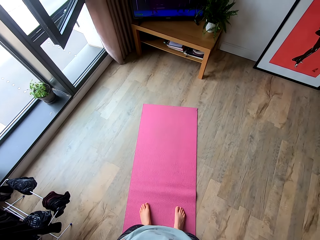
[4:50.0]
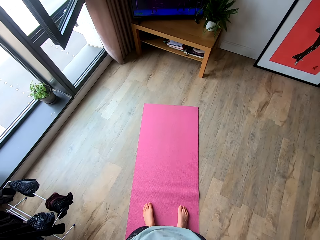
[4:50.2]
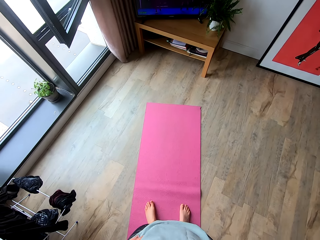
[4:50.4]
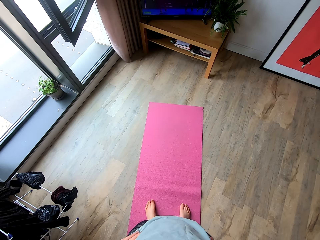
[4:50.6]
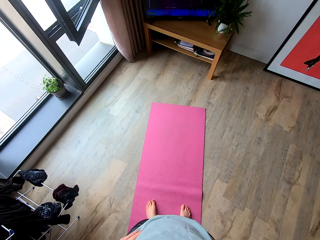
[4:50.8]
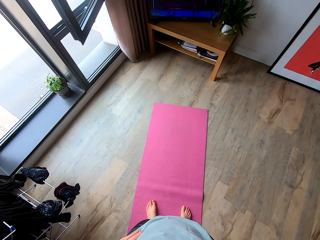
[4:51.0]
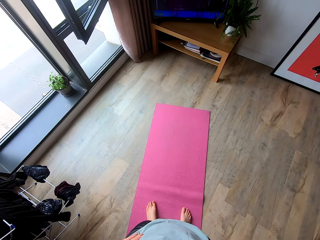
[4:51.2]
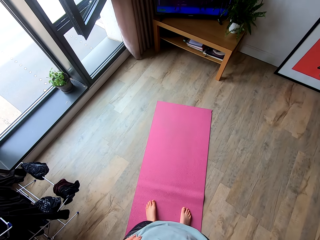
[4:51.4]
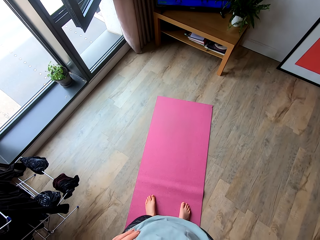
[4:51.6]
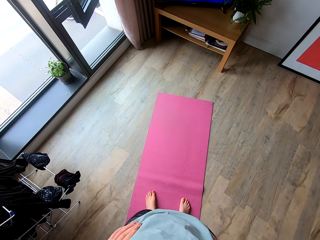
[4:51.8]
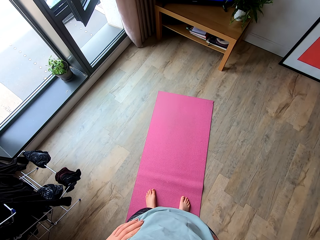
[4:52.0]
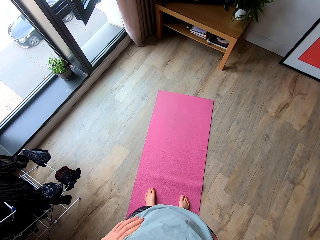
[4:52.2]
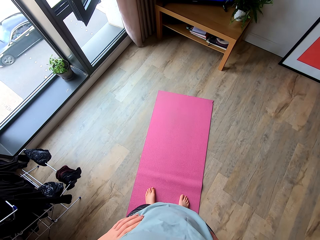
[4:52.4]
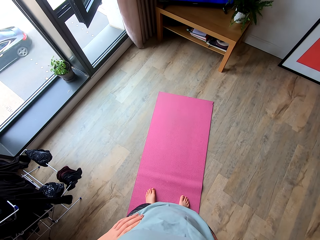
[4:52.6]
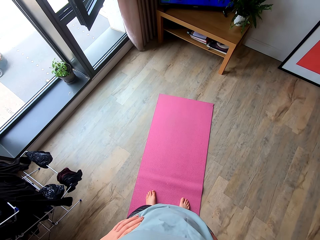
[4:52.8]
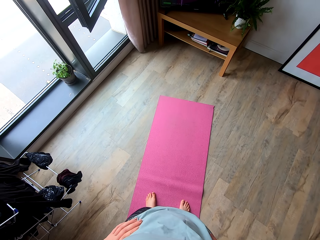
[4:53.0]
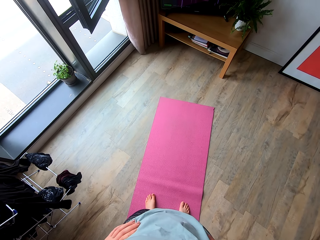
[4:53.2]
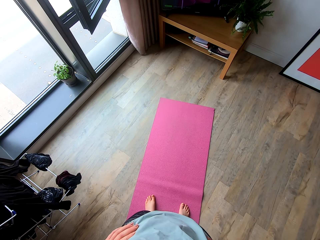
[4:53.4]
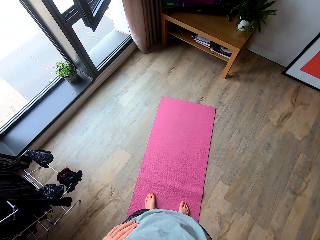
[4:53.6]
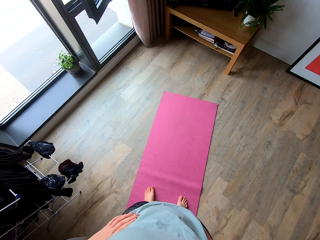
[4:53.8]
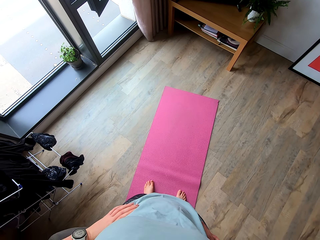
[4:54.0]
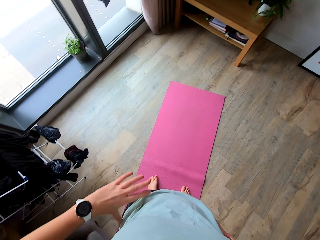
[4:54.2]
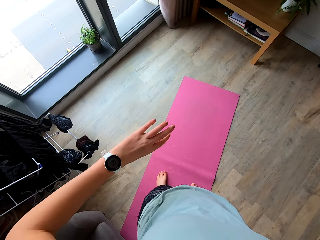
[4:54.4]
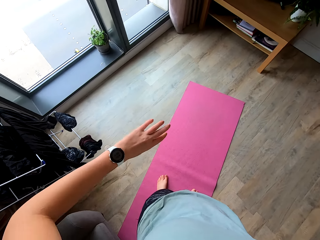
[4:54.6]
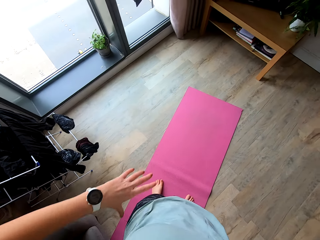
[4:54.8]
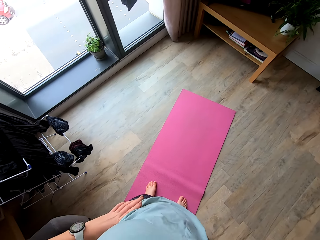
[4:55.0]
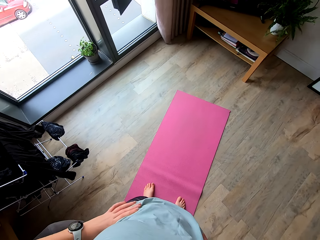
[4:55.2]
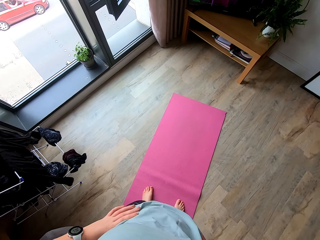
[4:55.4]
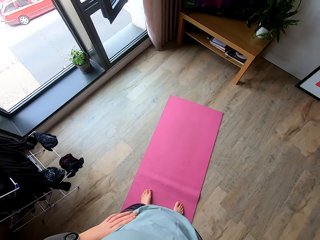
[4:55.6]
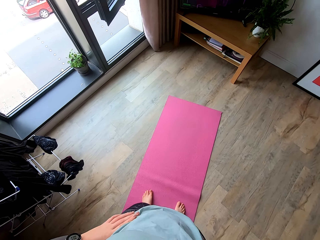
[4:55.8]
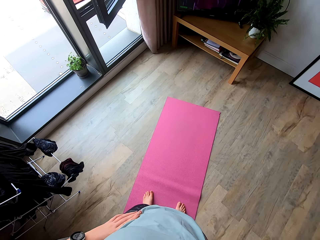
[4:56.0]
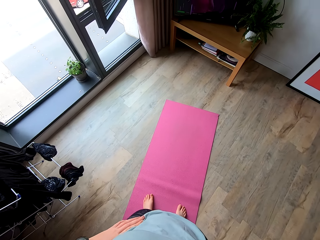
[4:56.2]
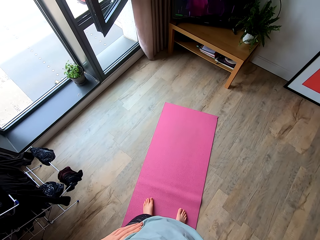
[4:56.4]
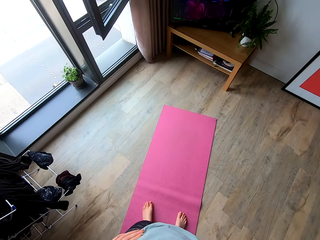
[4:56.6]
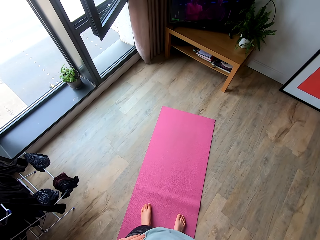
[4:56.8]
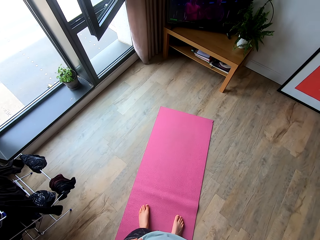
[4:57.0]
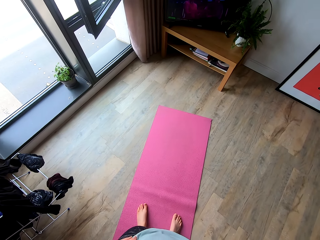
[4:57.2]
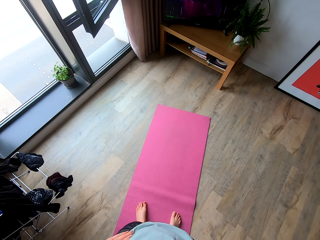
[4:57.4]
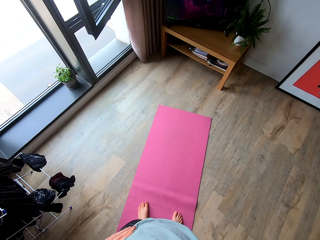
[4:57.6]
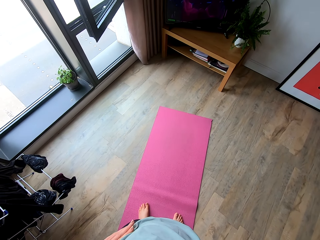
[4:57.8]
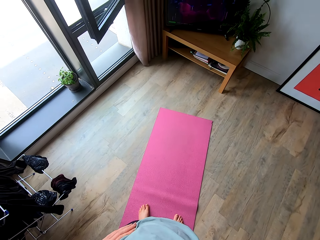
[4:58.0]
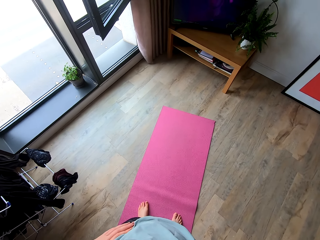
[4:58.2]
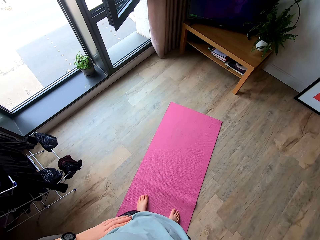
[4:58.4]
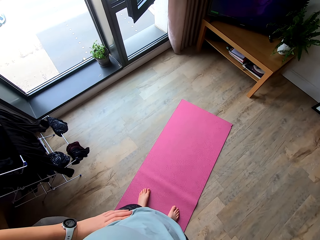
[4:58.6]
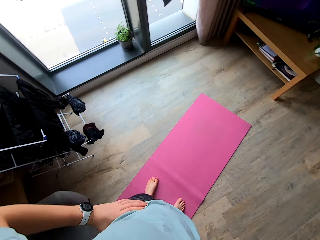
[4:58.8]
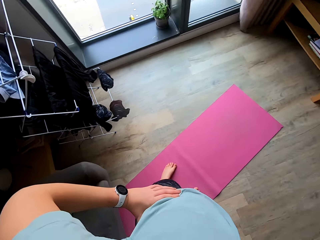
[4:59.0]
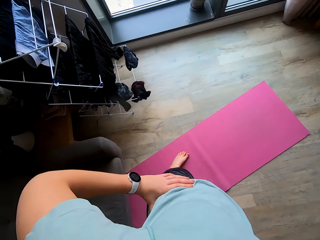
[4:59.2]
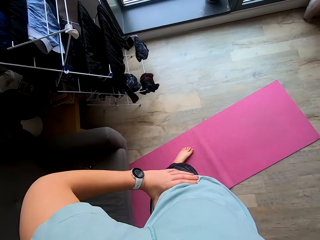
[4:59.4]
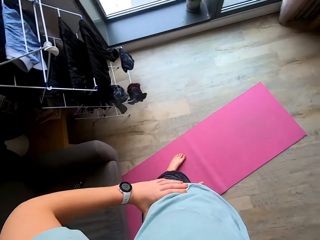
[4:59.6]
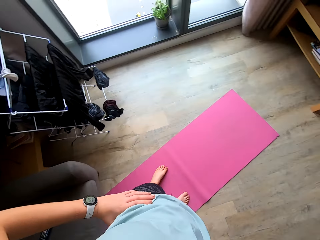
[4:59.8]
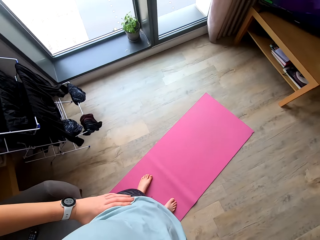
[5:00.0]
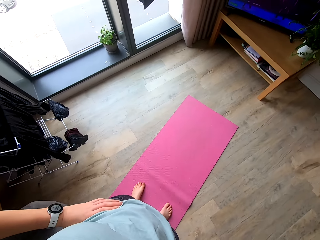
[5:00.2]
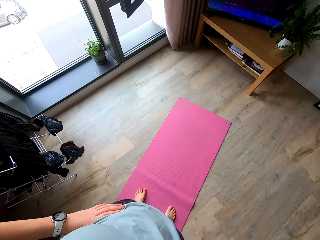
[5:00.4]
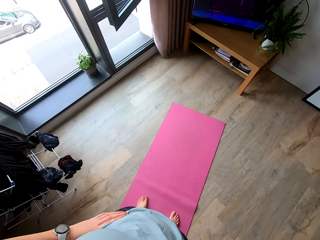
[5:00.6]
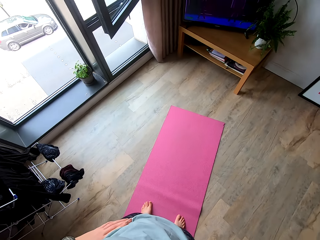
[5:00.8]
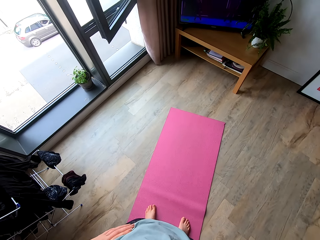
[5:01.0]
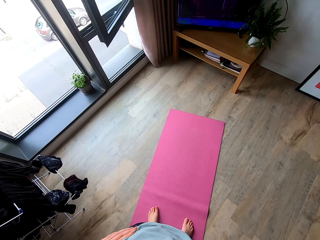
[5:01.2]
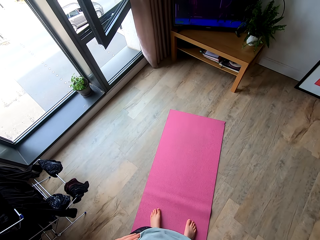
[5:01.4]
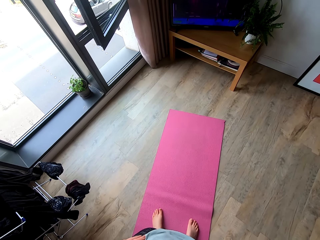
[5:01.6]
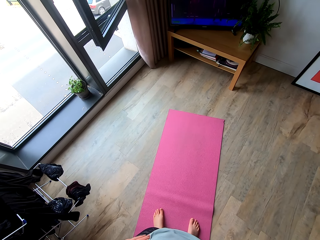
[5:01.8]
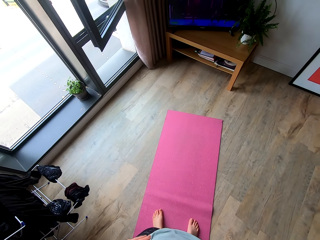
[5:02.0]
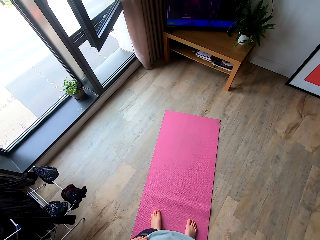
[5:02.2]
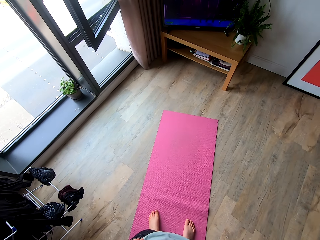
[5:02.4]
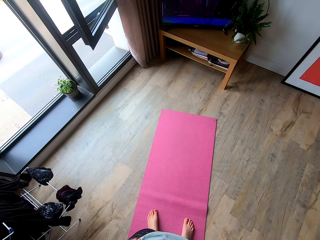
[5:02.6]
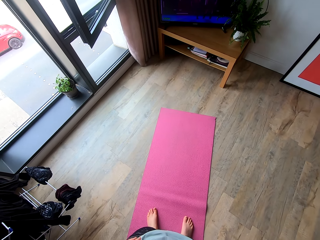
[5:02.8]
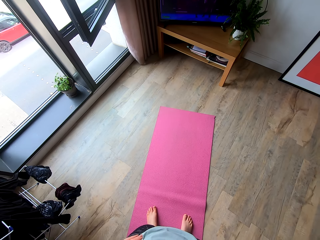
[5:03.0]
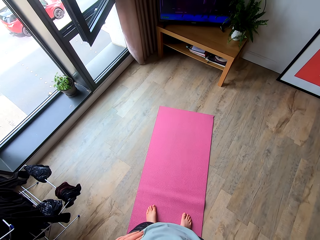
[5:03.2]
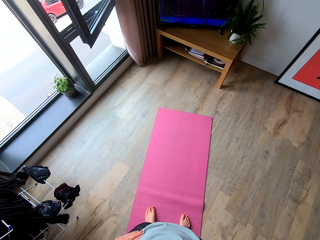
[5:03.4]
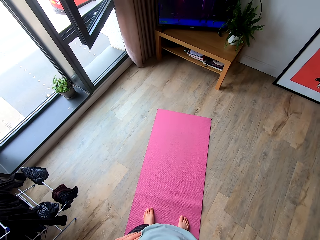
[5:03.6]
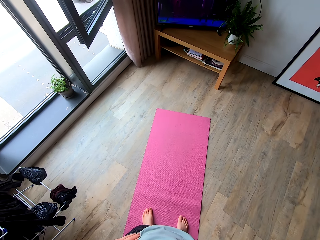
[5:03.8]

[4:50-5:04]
The camera wearer looks at the wrist watch. She holds her waist. She looks around the floor. She looks at the television.

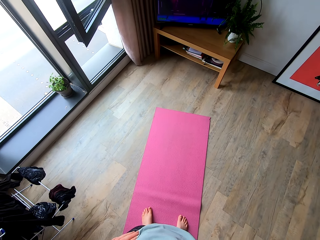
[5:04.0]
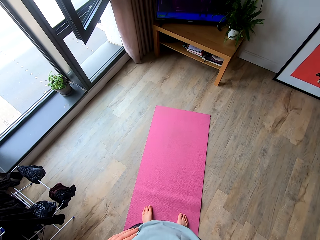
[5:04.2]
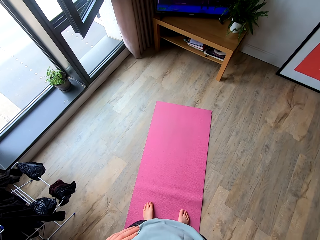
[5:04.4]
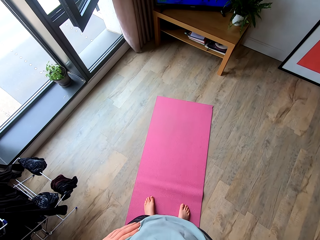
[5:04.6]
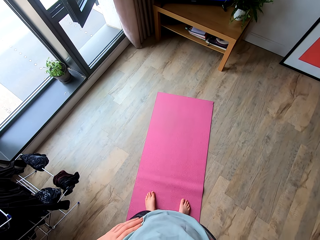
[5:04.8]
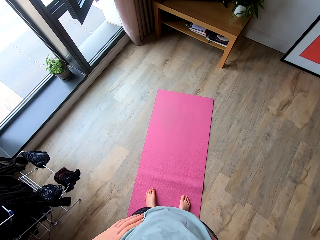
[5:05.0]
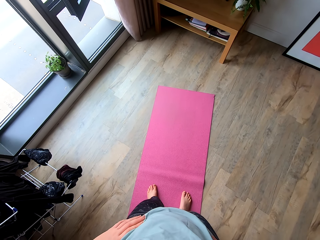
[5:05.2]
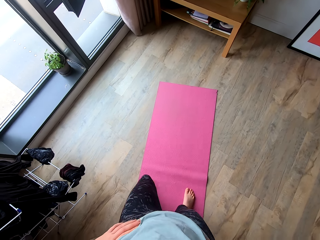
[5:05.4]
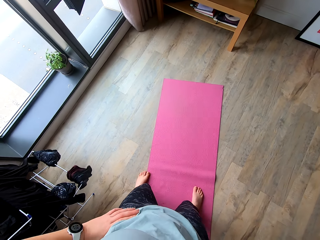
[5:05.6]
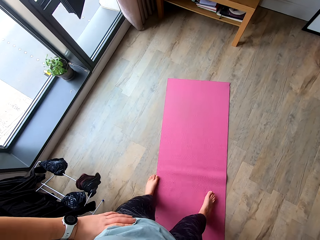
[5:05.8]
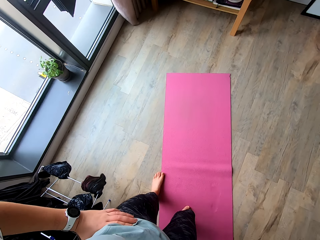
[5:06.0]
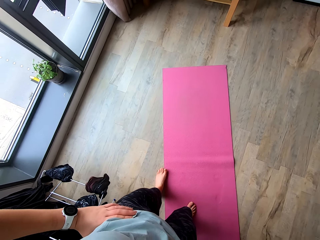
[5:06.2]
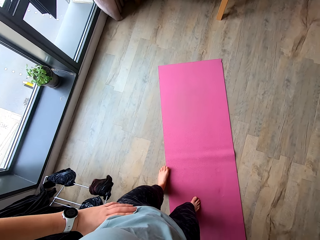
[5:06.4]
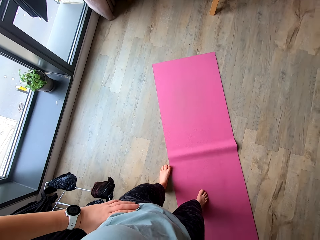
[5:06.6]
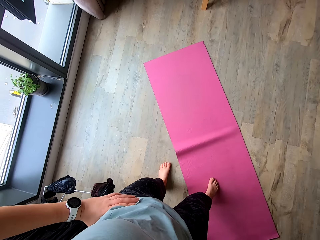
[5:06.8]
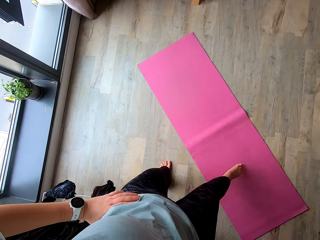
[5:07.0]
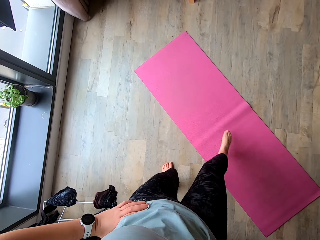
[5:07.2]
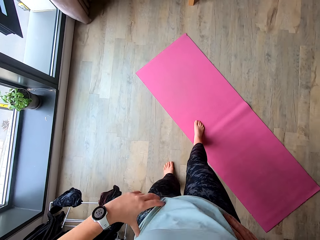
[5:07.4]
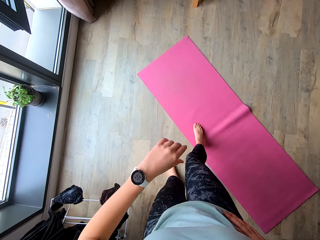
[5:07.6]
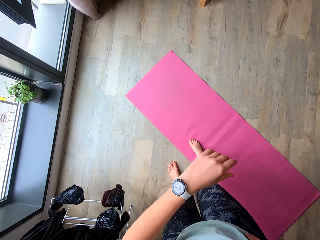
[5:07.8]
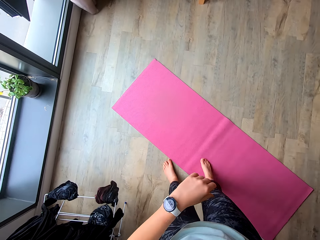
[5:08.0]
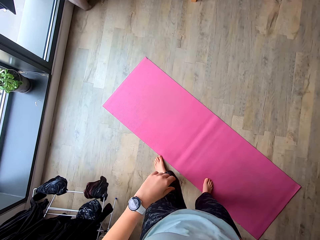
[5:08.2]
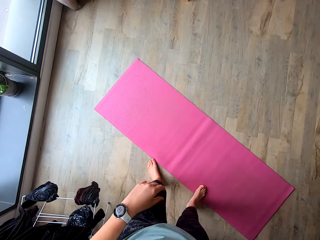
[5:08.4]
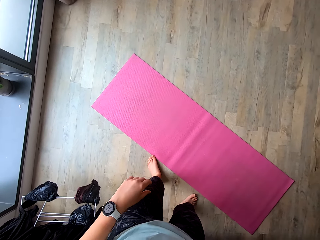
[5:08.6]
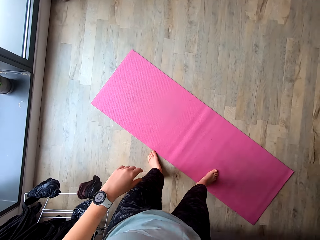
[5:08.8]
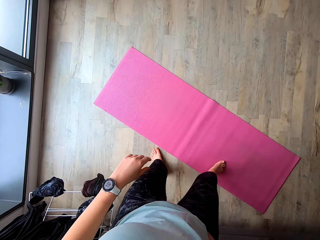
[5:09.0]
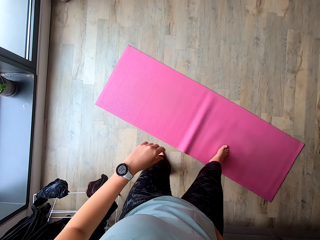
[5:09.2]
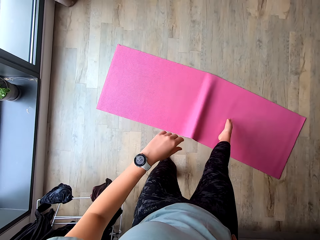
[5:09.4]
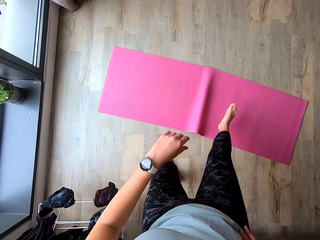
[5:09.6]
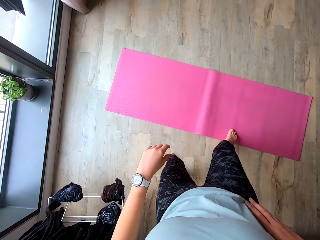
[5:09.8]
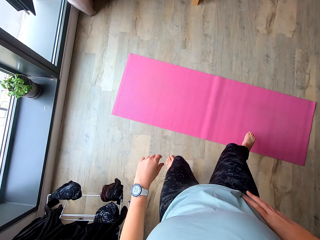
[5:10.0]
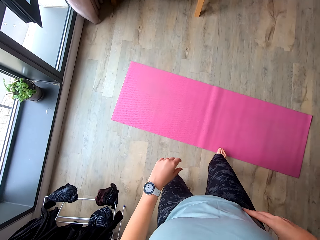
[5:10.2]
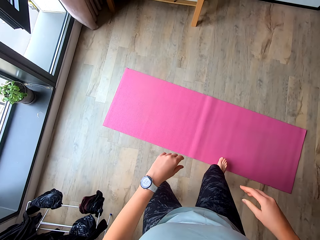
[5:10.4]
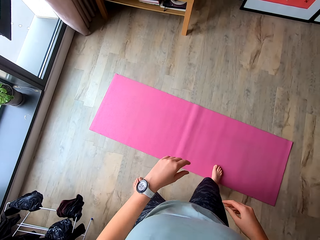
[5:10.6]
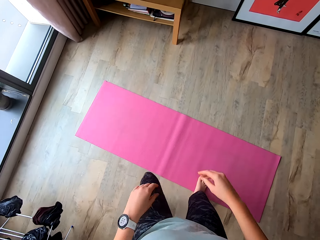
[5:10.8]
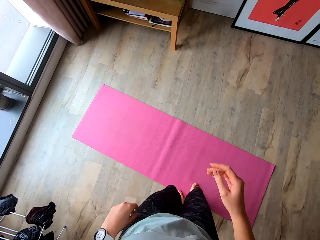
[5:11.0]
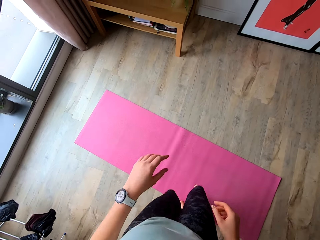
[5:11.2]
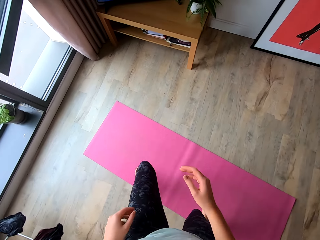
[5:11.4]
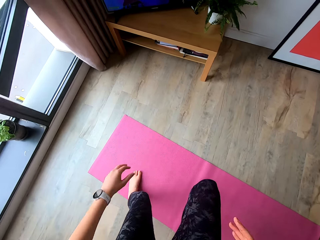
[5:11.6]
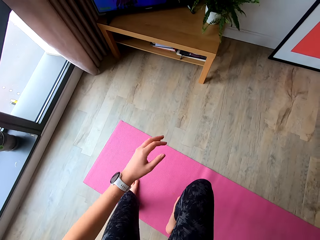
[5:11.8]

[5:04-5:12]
The camera wearer moves from the floor mat. They move the floor mat or exercise mat. They exercise in a room. They move the exercise mat. They exercise on the floor mat in a room.
